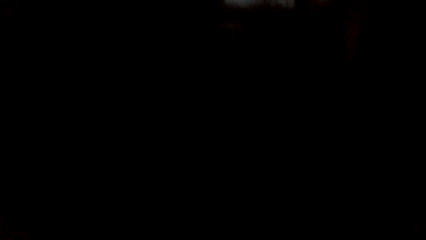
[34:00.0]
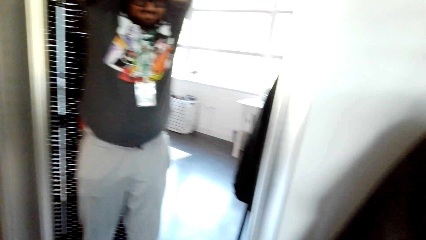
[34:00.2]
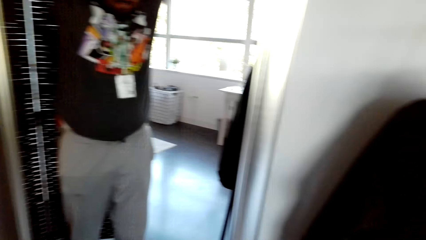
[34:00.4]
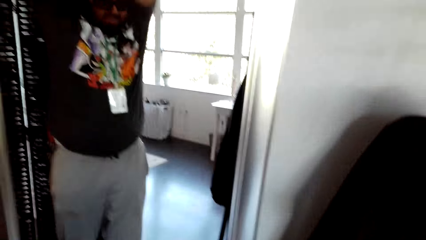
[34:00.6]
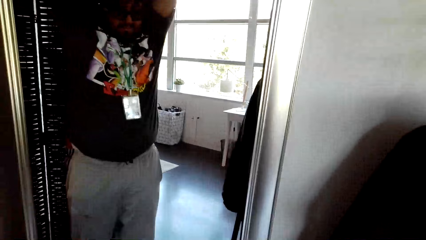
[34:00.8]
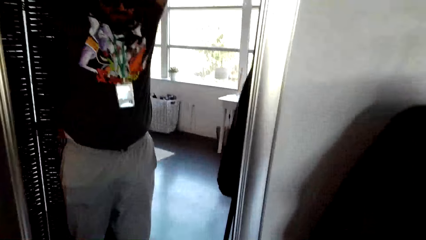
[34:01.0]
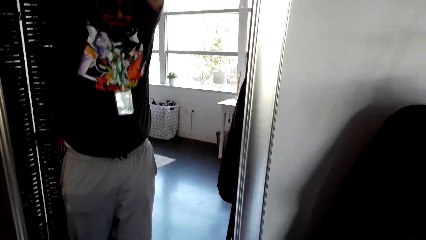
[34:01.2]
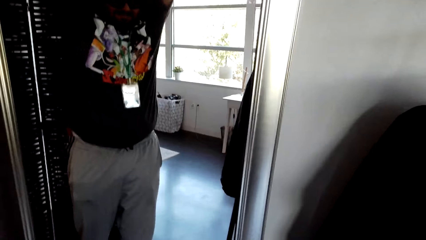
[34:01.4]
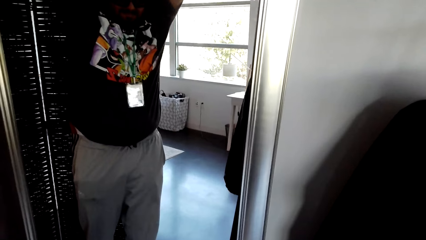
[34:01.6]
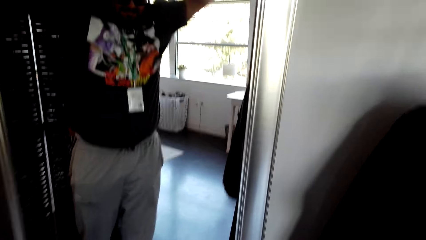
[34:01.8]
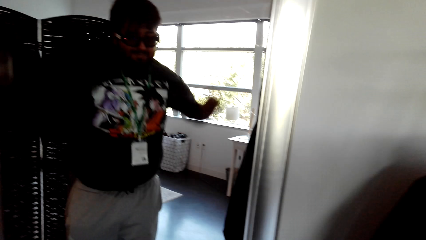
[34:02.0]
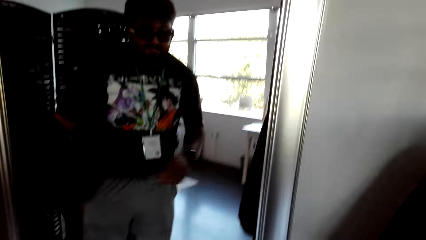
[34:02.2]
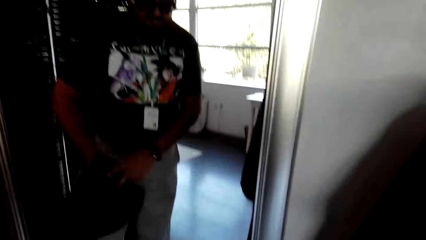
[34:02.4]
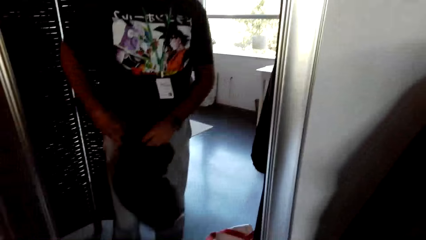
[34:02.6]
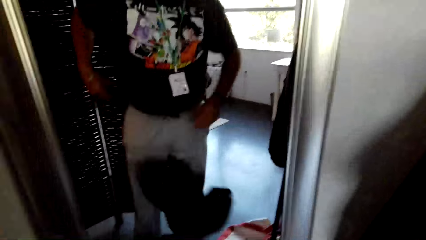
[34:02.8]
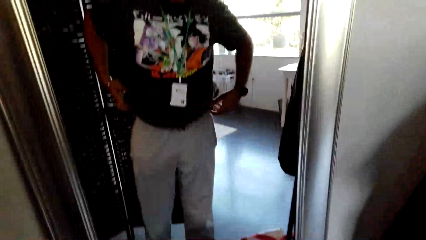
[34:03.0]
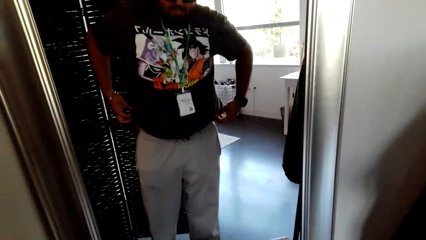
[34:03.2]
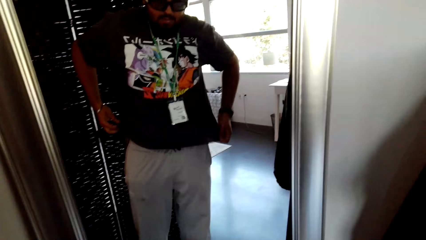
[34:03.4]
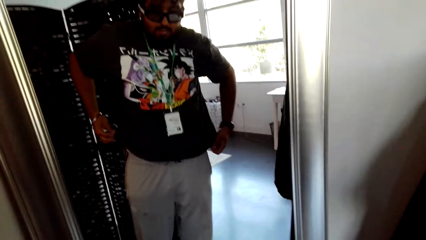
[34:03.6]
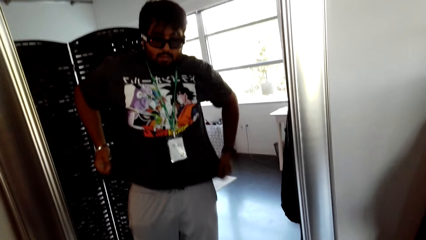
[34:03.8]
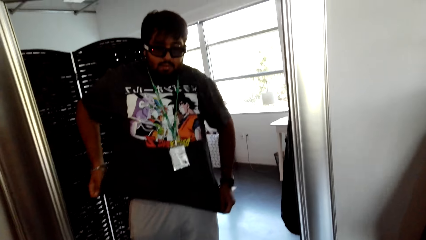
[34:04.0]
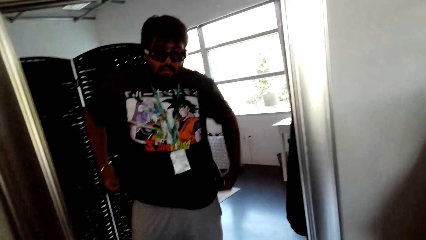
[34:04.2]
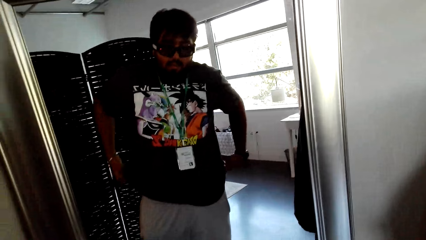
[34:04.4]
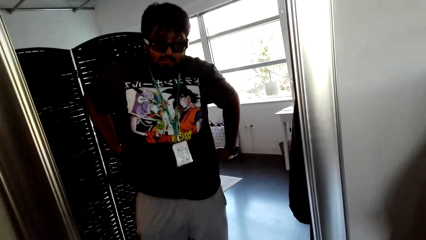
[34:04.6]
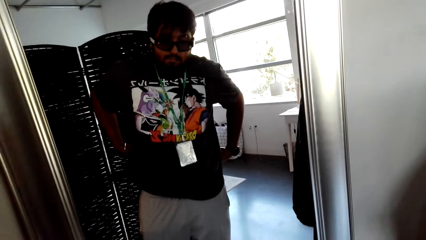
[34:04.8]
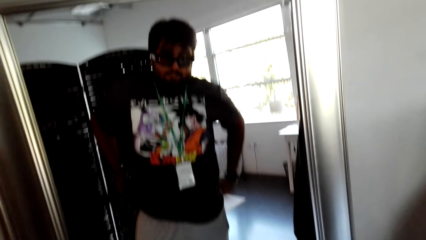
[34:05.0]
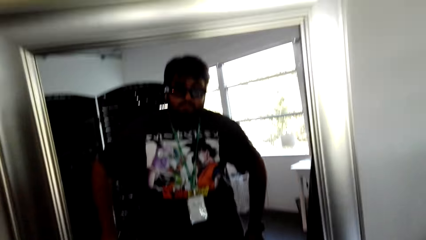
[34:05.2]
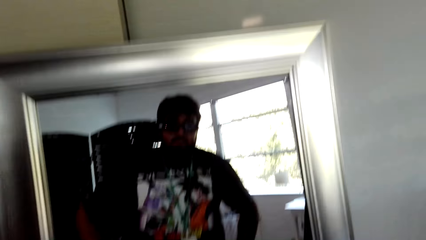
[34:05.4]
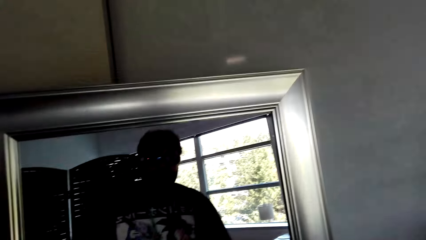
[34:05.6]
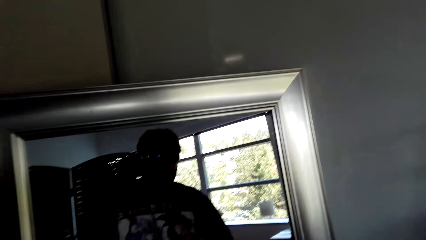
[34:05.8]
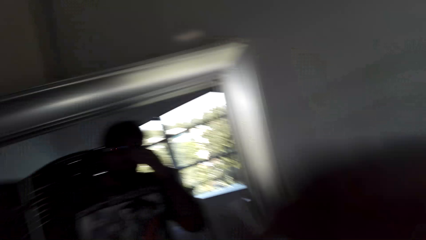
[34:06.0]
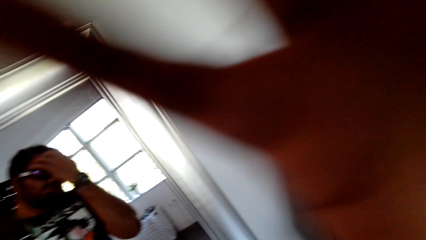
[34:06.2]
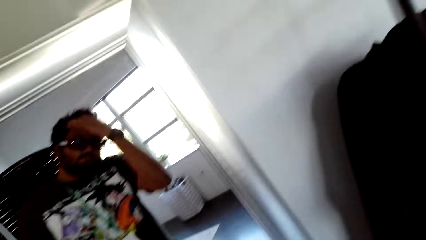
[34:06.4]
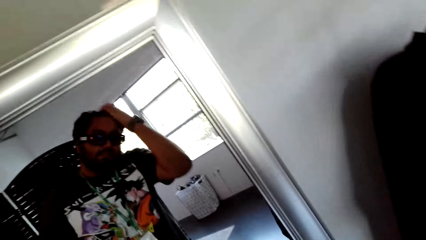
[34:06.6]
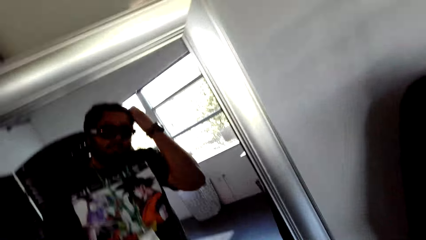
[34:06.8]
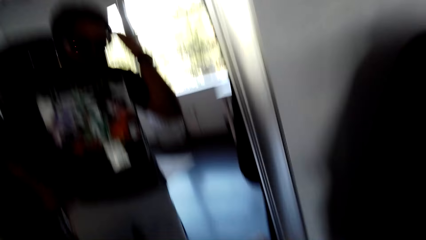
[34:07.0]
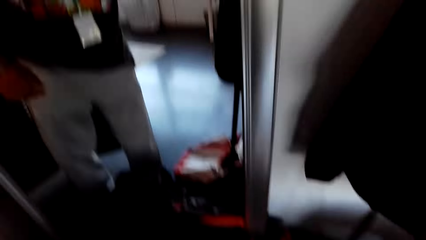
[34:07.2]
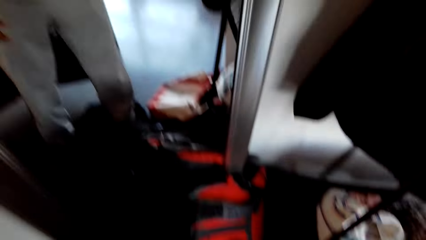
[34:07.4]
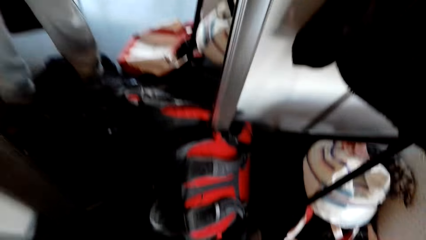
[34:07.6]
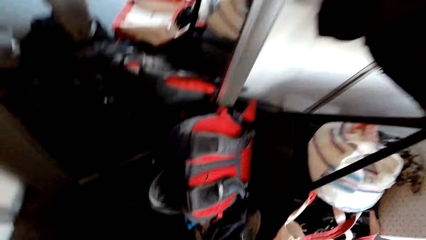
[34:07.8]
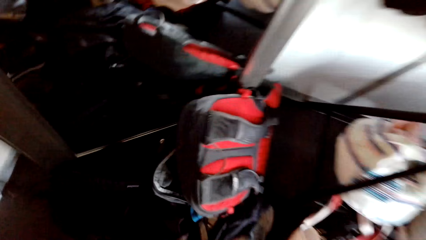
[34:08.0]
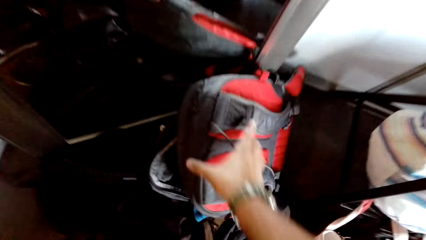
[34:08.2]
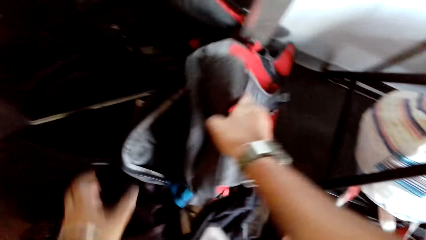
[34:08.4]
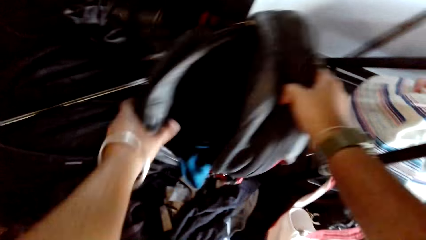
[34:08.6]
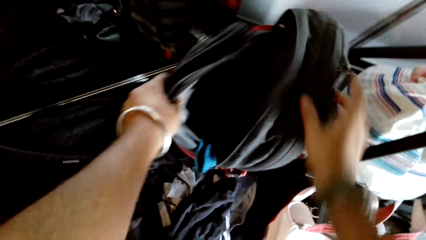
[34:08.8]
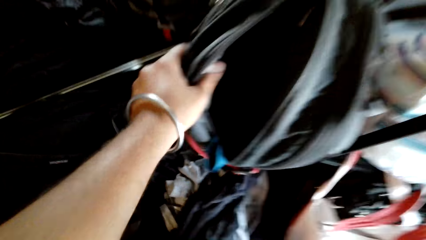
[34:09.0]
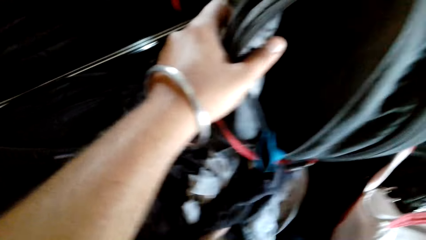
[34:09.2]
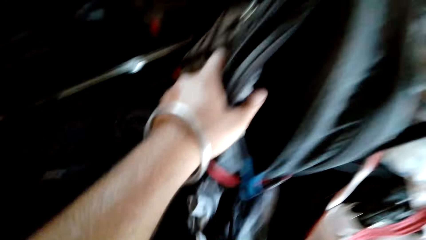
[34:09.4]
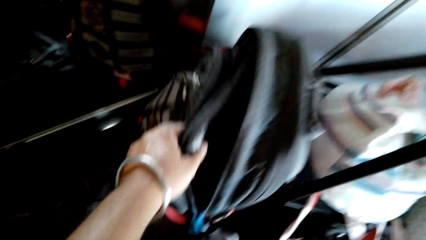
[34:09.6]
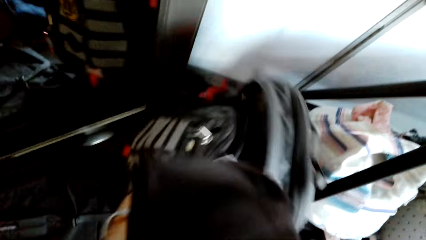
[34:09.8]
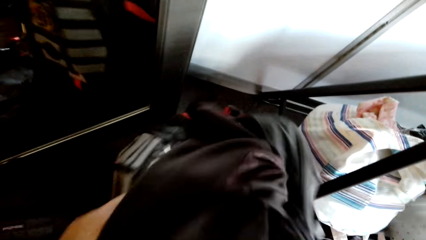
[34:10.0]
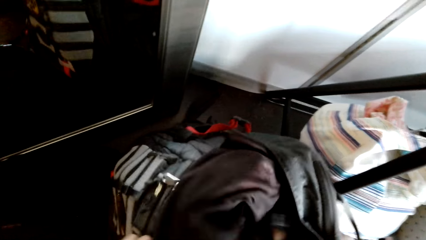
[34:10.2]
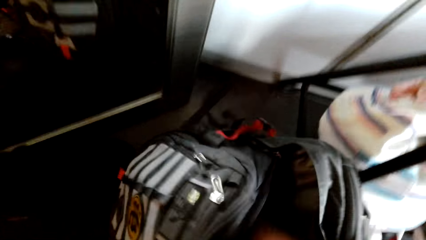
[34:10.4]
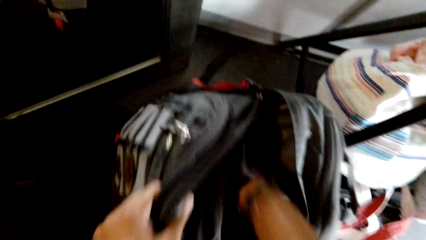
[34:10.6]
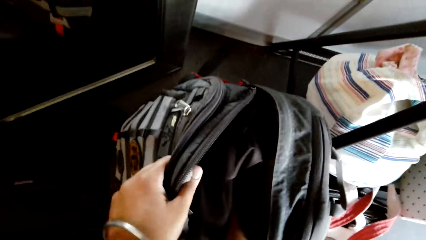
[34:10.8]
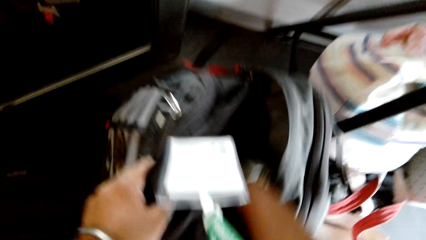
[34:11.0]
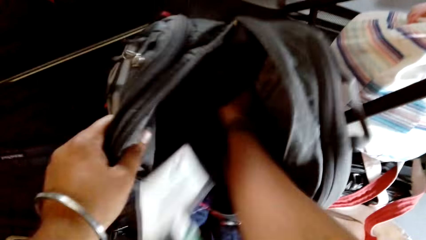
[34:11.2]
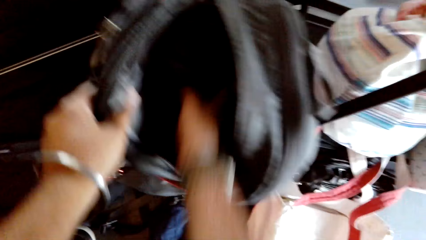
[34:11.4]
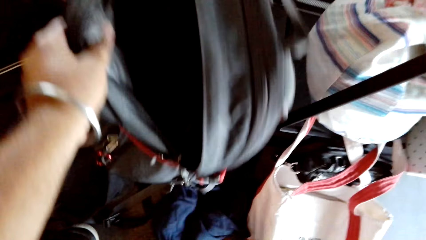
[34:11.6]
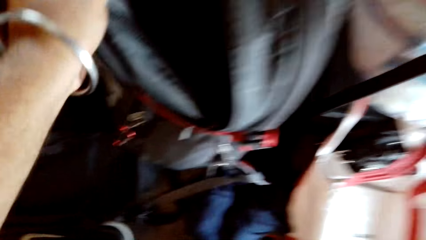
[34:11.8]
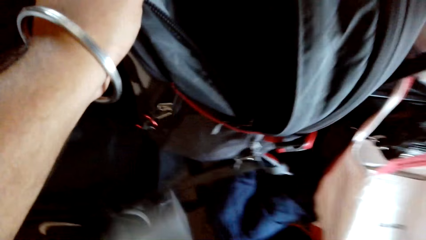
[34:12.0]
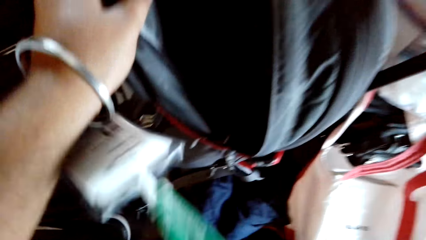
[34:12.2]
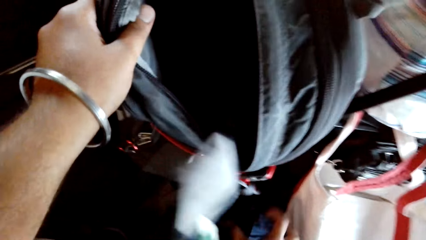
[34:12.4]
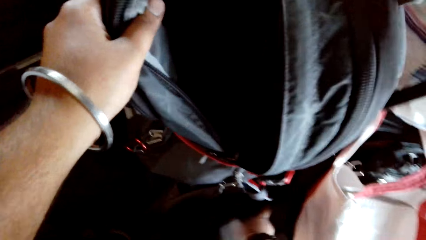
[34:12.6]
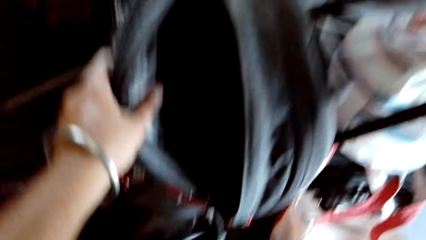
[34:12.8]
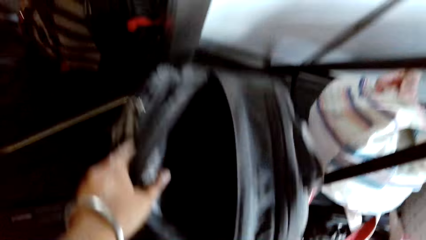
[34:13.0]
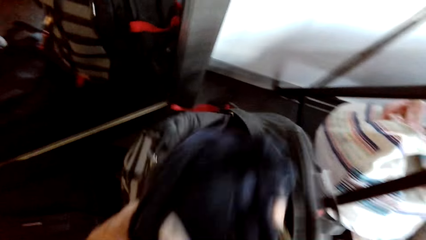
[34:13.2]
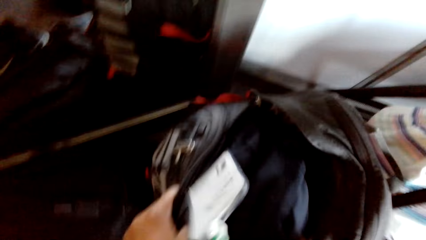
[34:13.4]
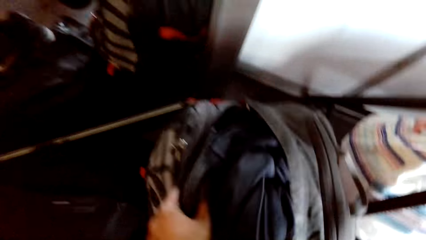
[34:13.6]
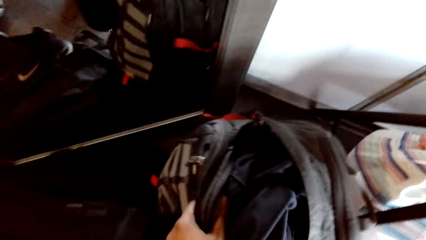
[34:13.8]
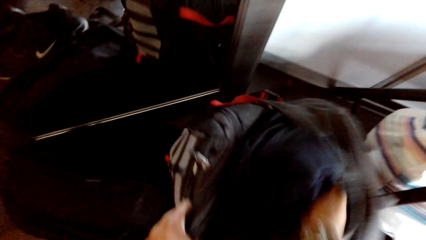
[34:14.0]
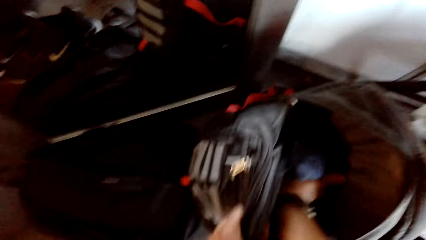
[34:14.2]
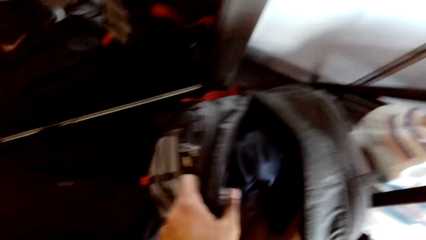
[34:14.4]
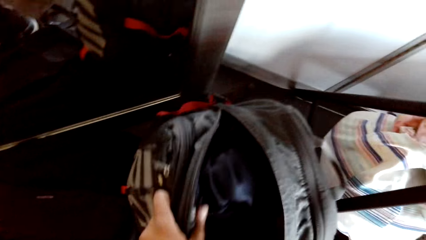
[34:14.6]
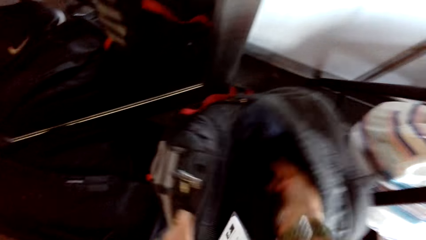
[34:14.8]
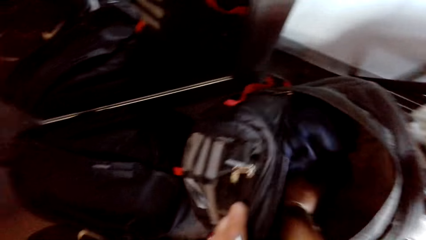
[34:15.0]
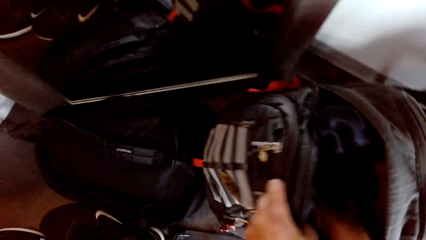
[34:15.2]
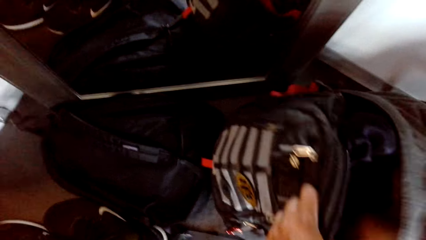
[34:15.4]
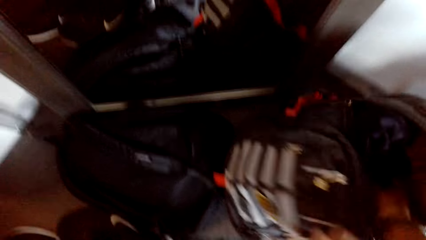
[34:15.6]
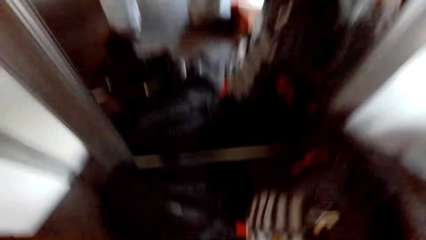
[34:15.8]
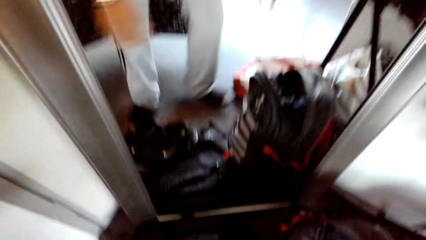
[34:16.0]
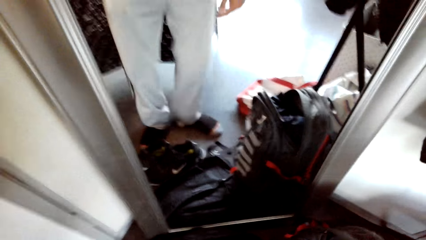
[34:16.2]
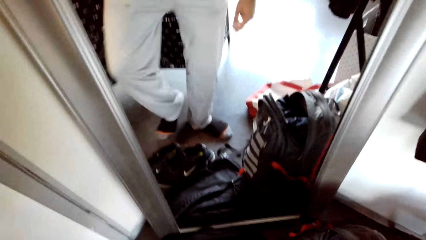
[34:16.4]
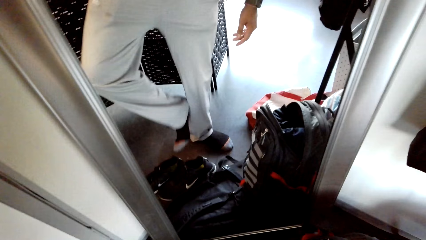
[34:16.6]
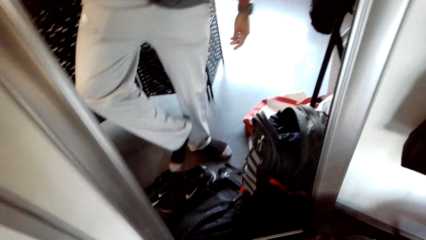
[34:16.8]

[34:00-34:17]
The camera wearer removes the shirt. They throw the t-shirt down. They look at the mirror. They put the cloth in the bag. They sort the cloths in the bag.
